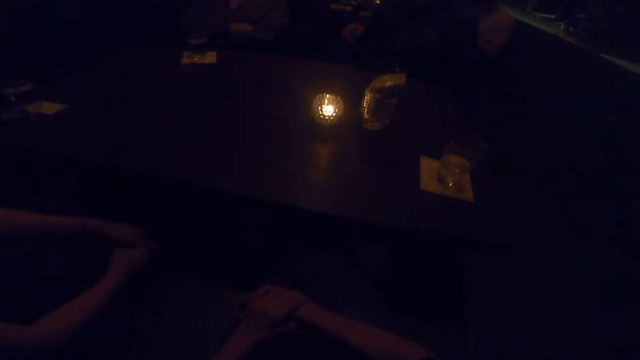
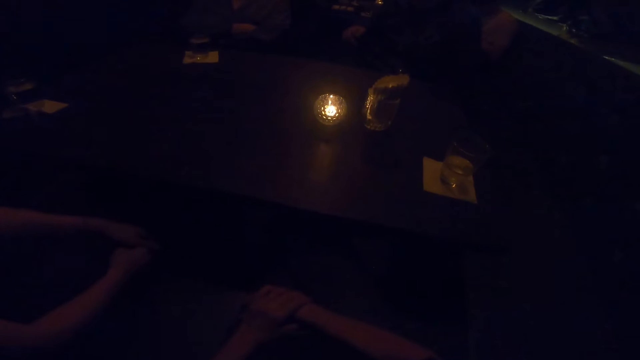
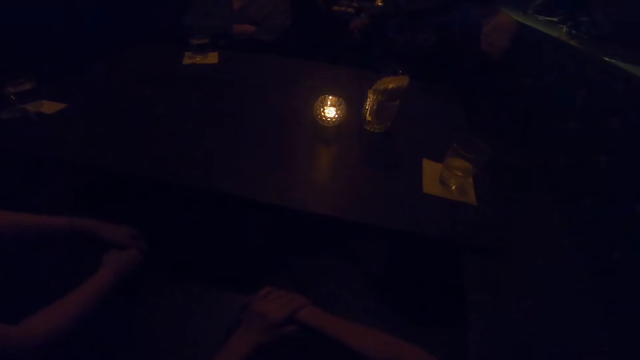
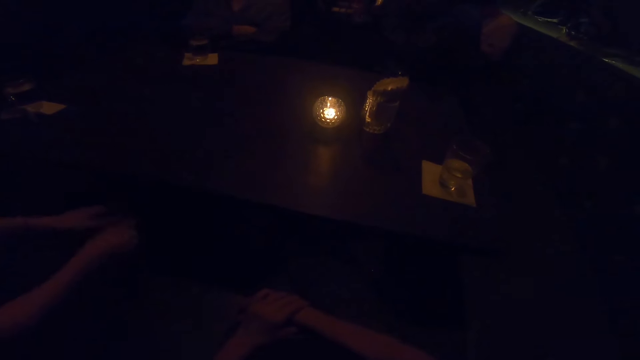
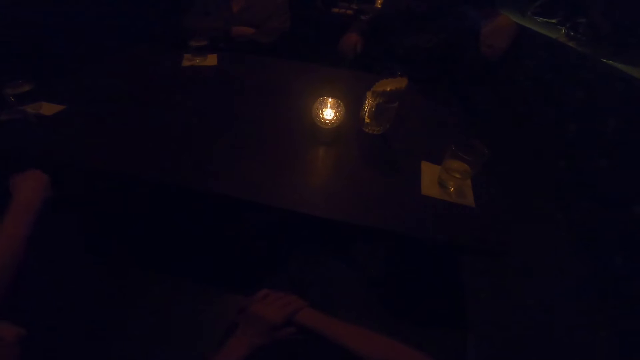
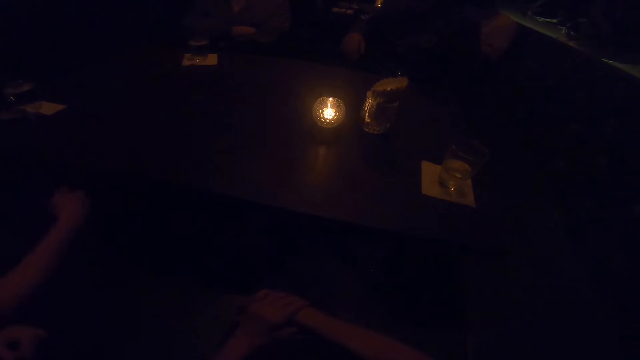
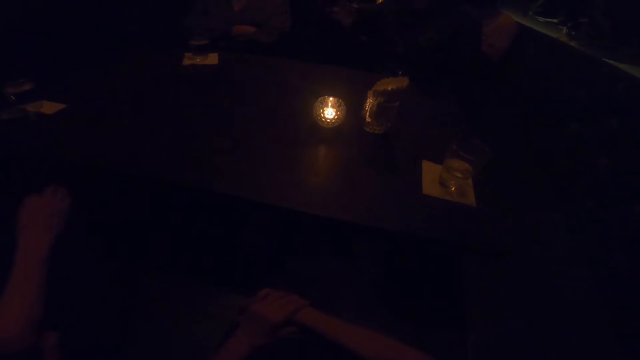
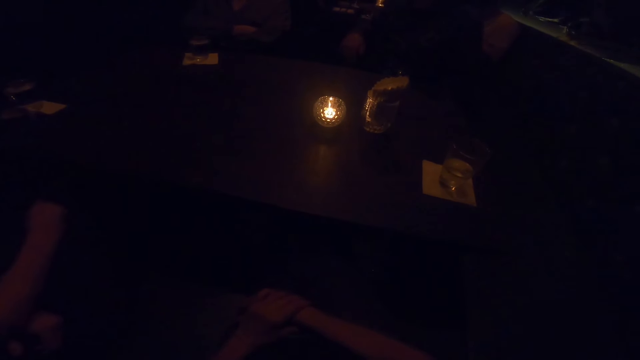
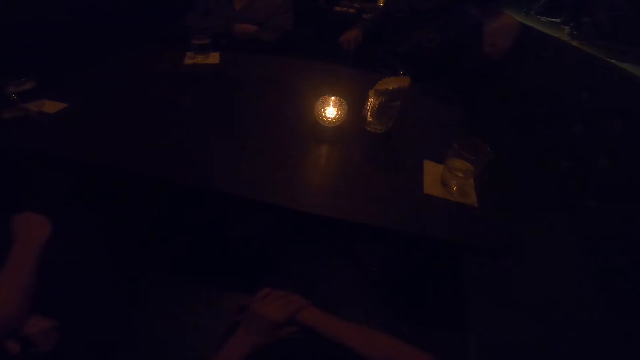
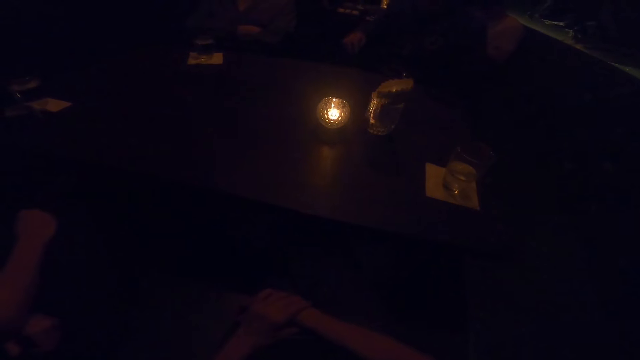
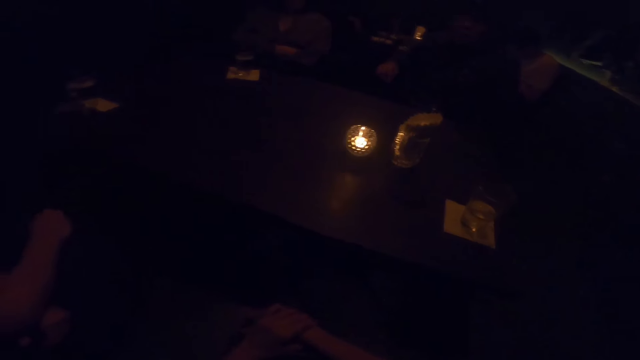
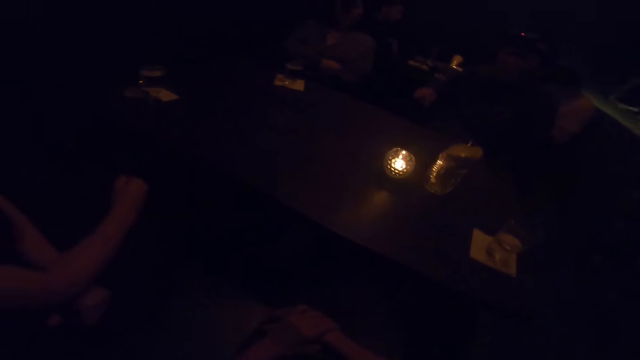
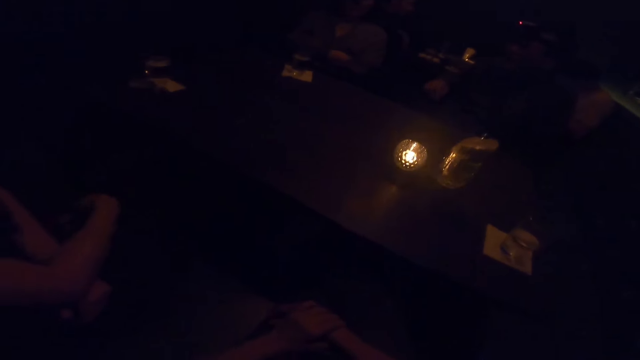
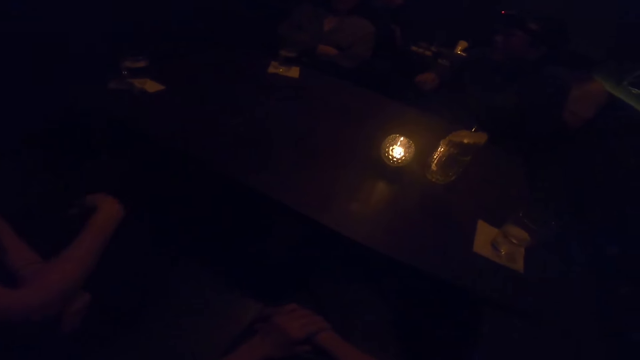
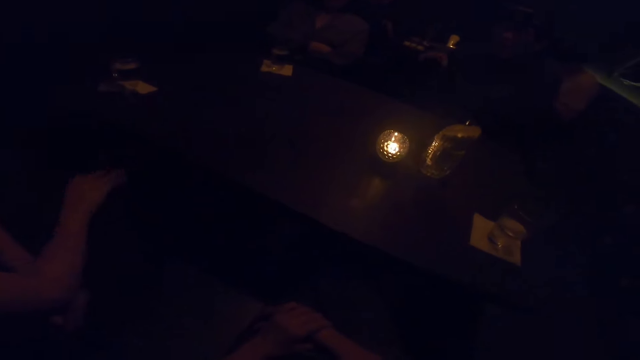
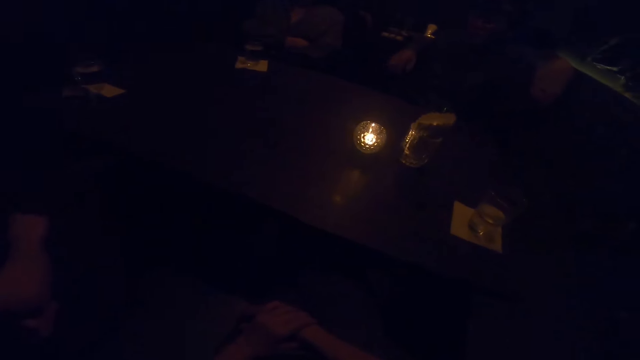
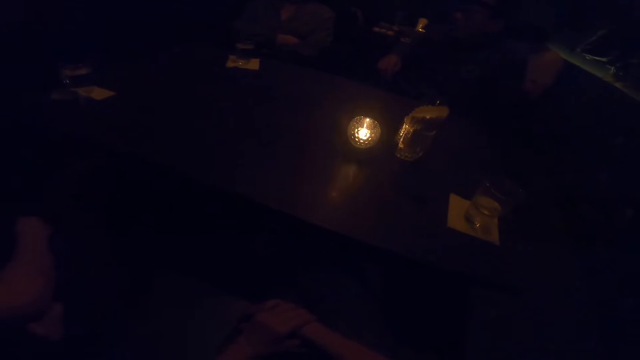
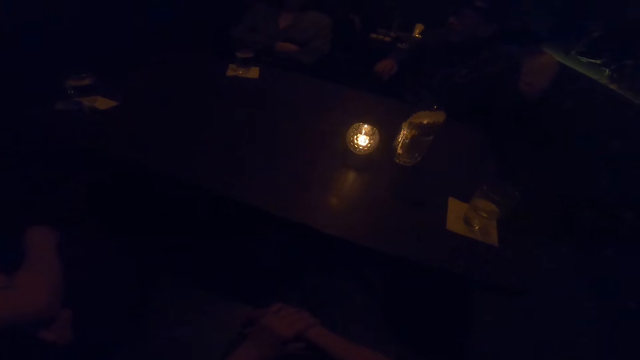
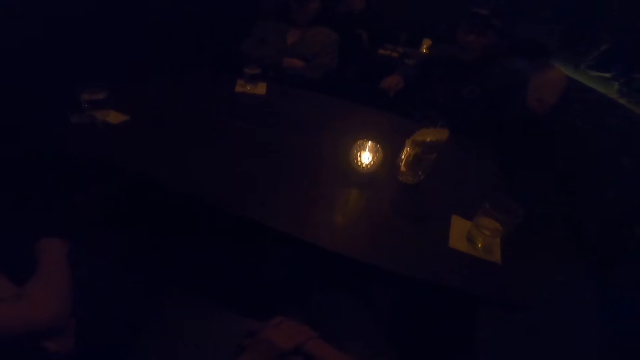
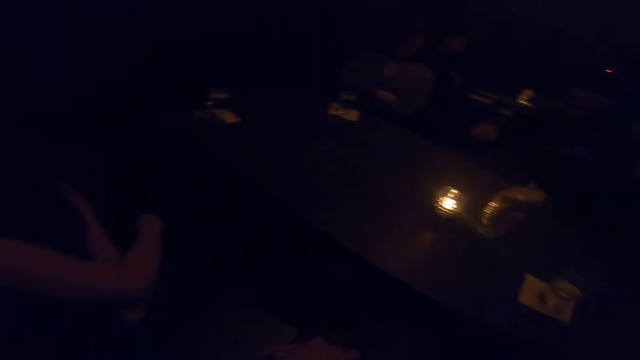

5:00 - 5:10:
A person wipes on the cloth. Another person sways a hand in the air.

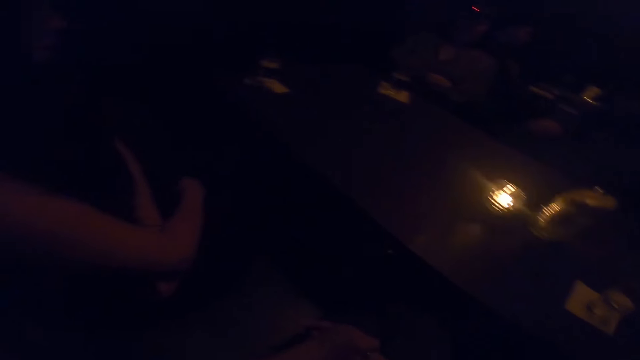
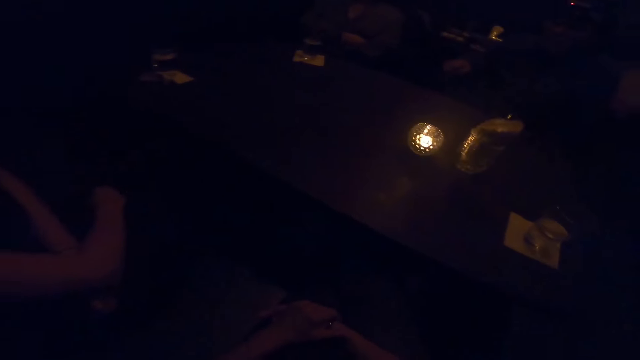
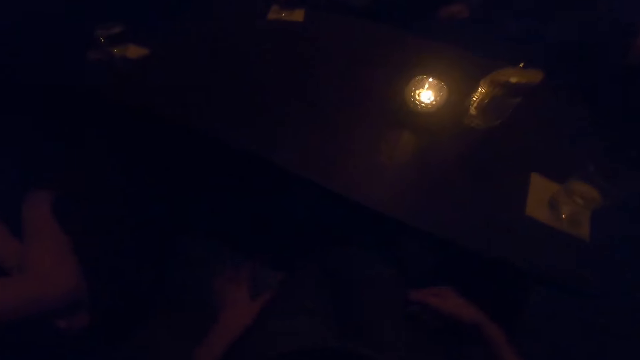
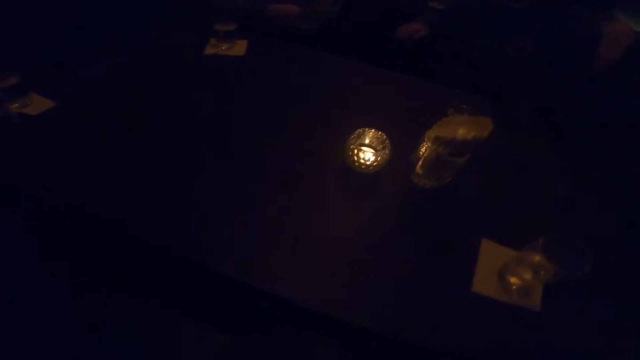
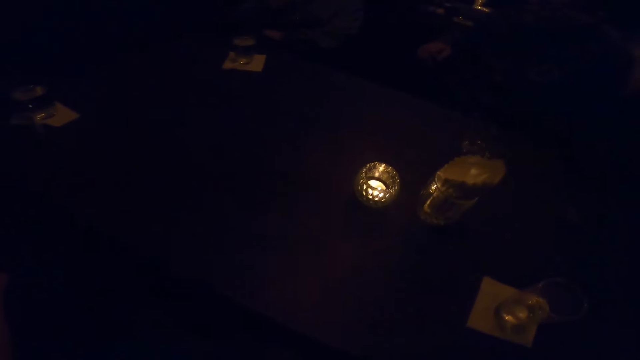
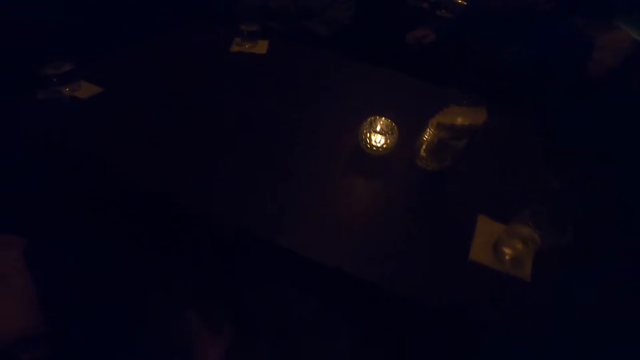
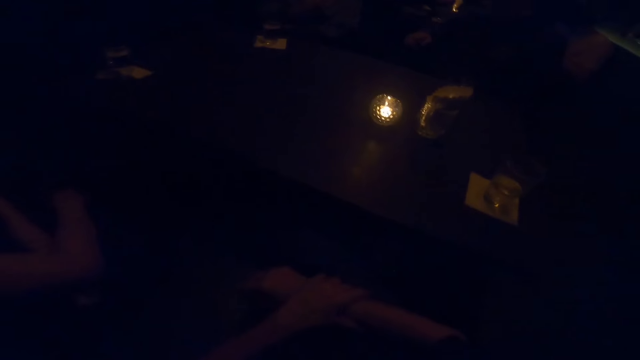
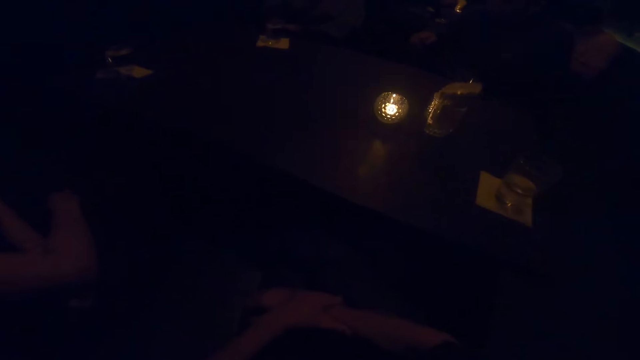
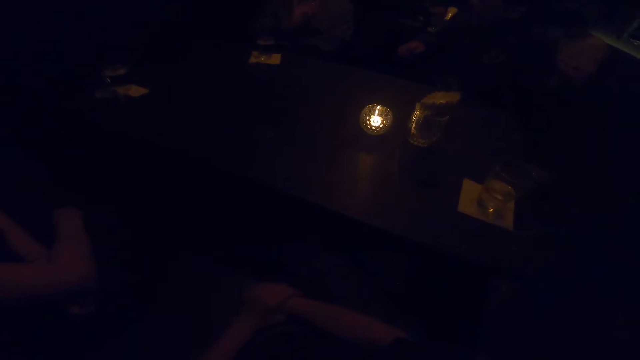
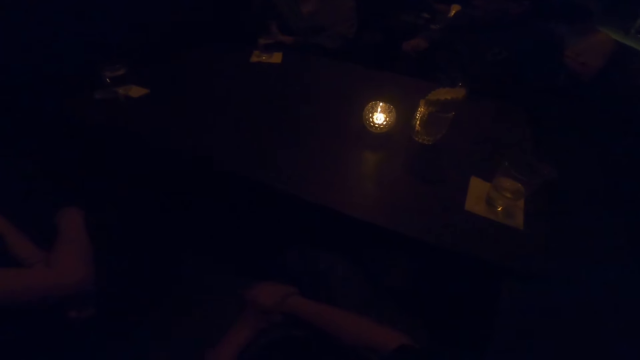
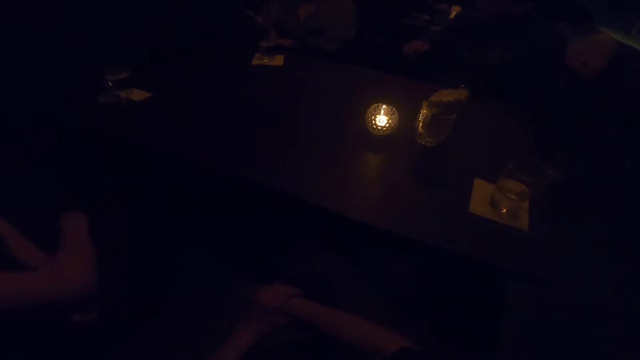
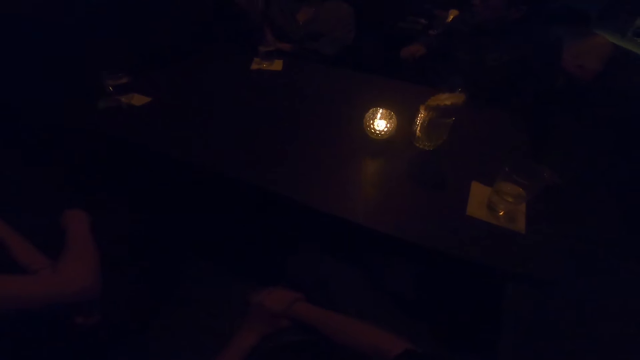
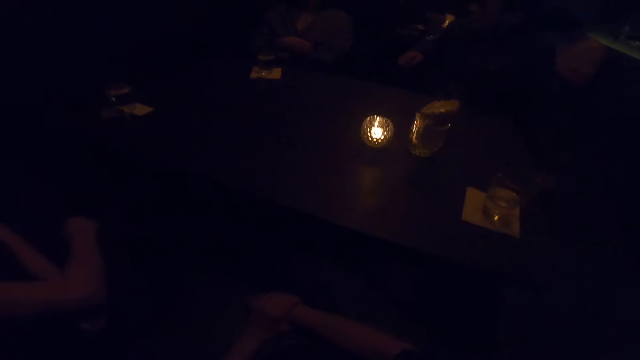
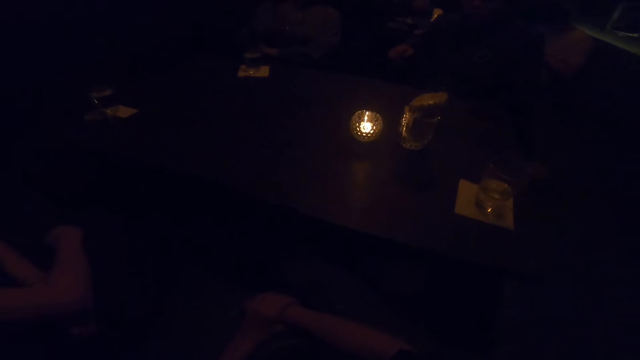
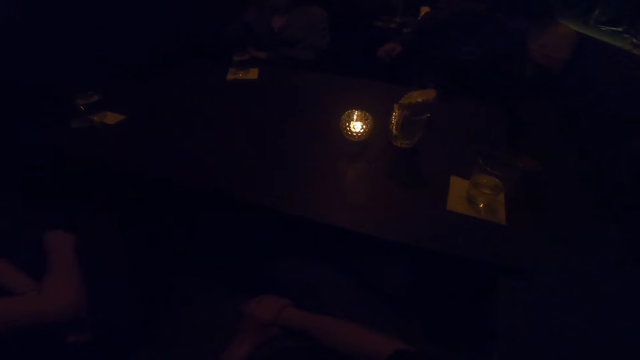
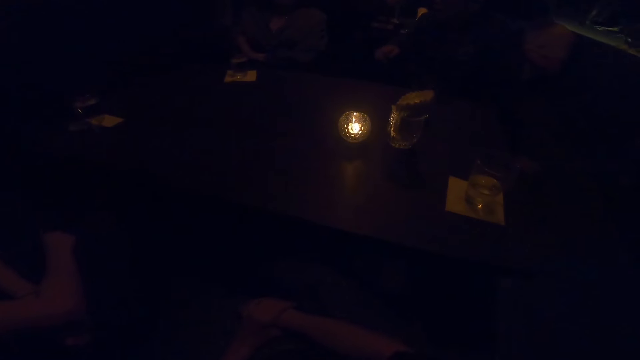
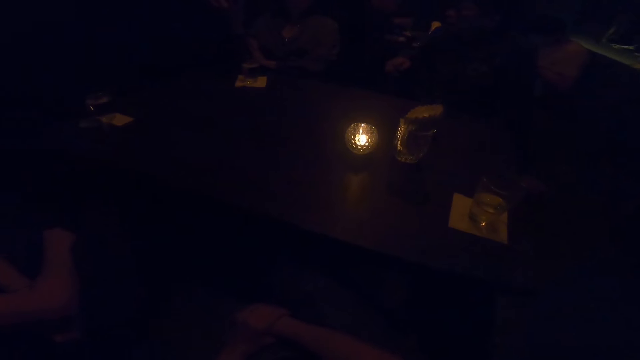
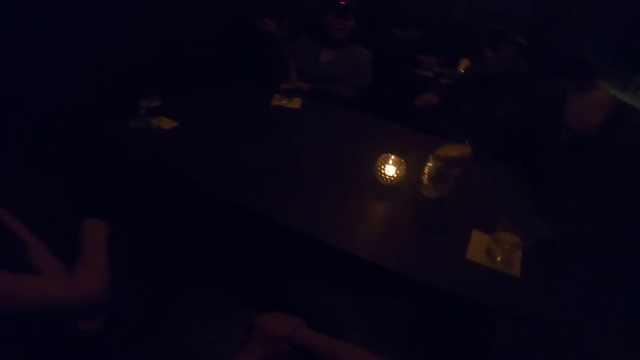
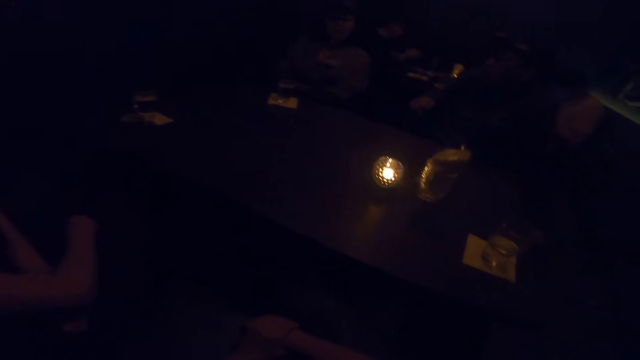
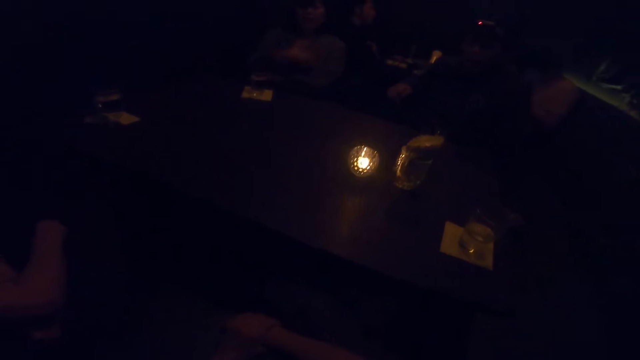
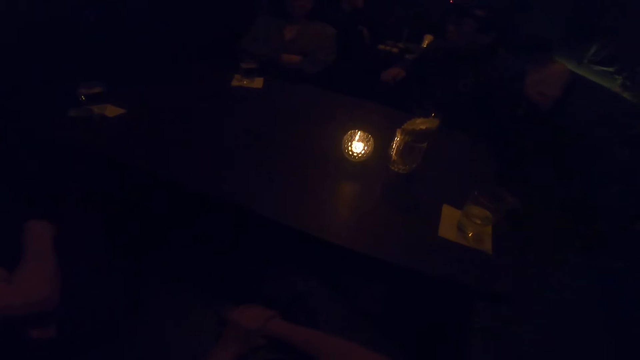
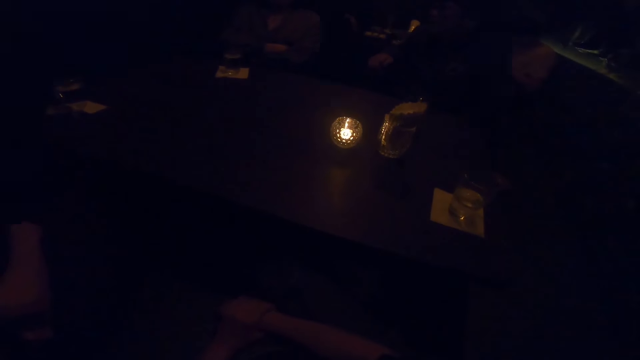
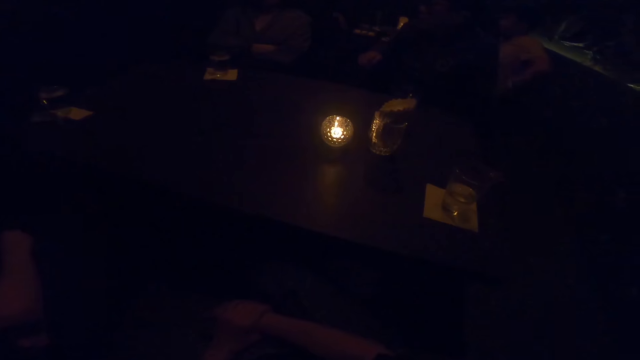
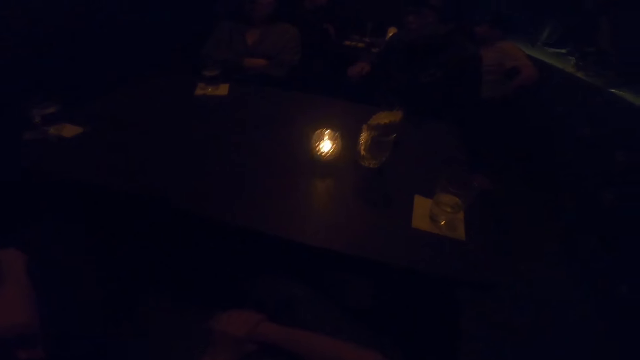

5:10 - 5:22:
The camera wearer lifts hands in the air. A person sways a hand in the air.
